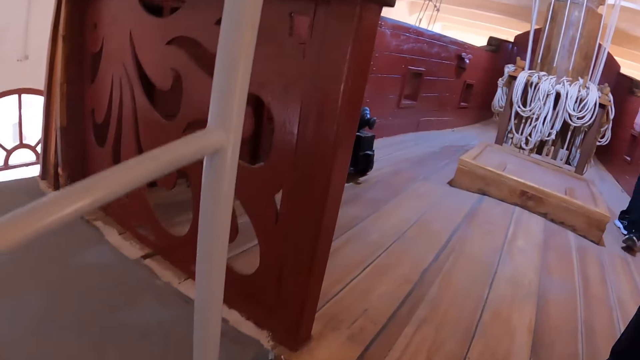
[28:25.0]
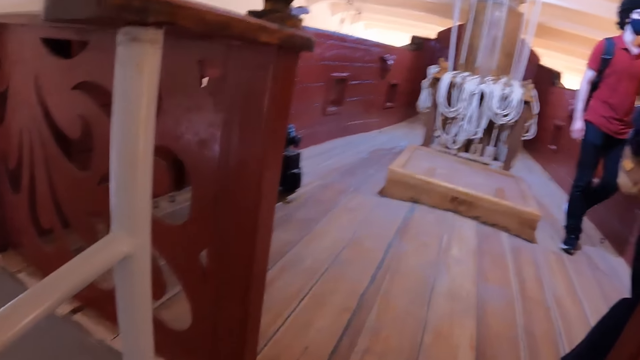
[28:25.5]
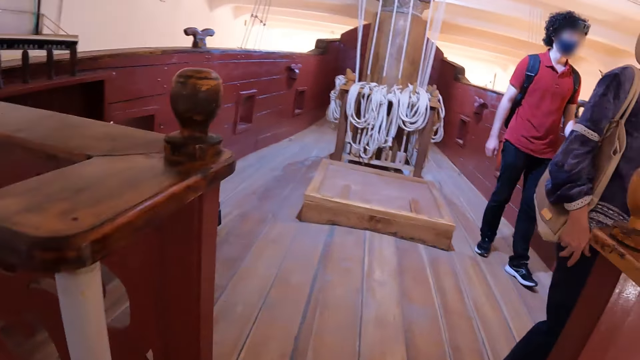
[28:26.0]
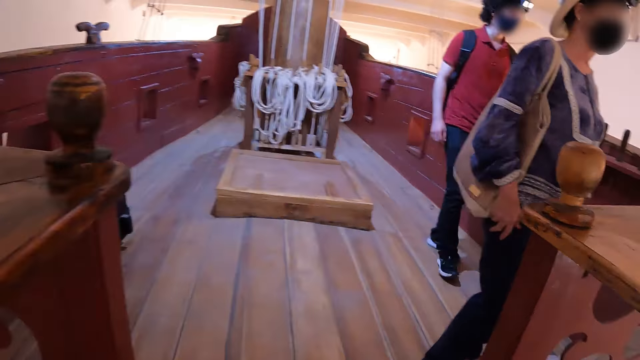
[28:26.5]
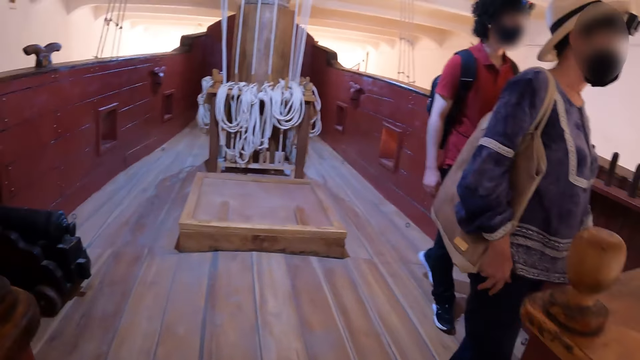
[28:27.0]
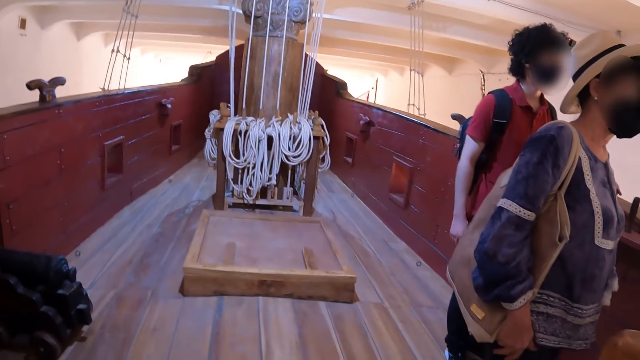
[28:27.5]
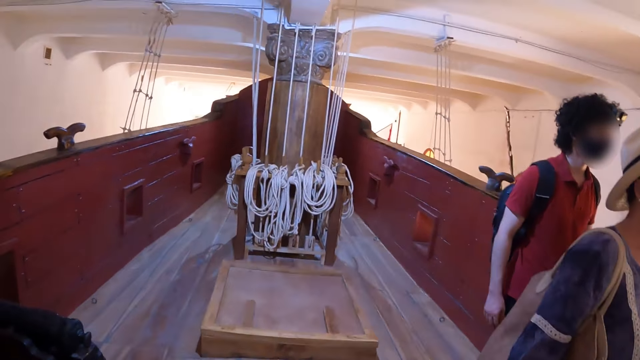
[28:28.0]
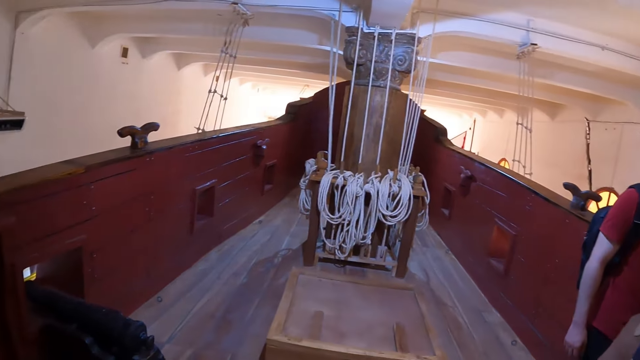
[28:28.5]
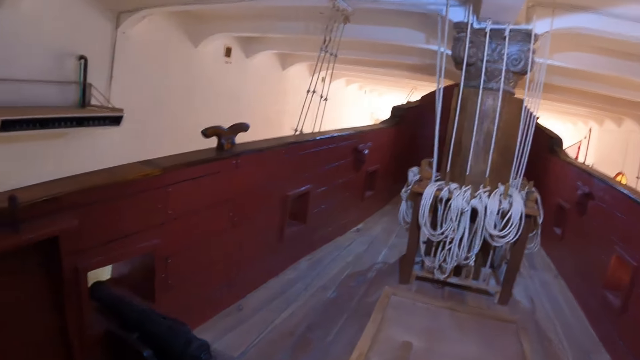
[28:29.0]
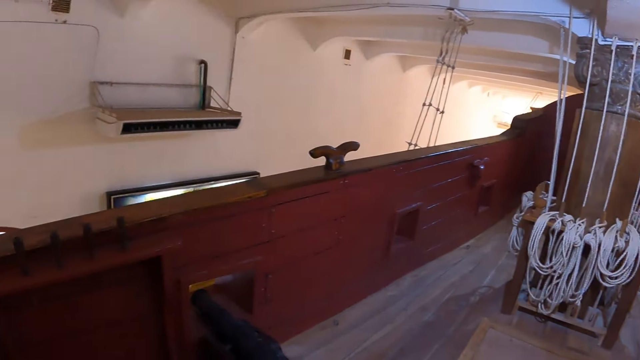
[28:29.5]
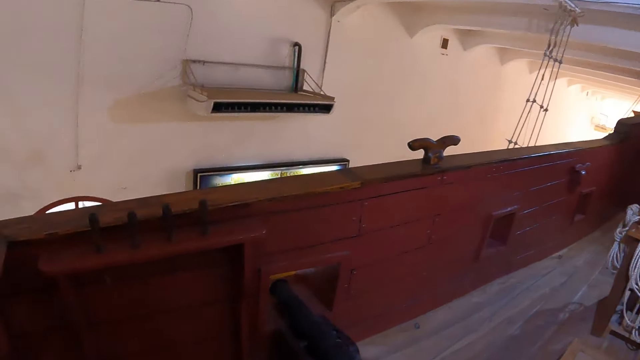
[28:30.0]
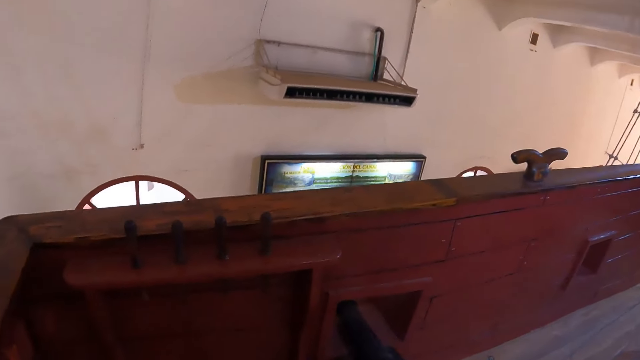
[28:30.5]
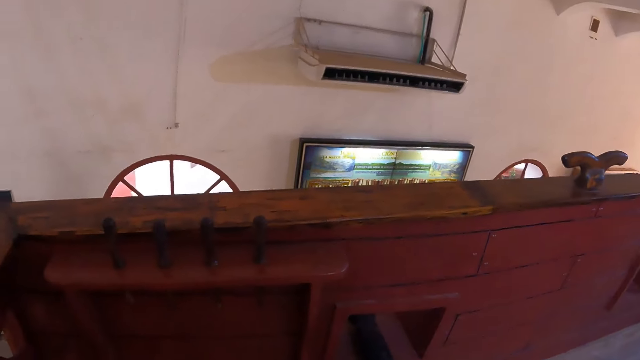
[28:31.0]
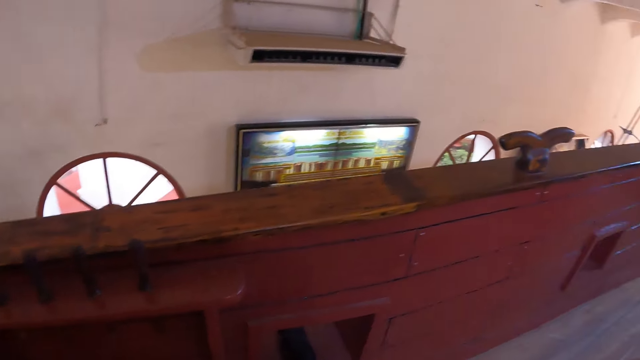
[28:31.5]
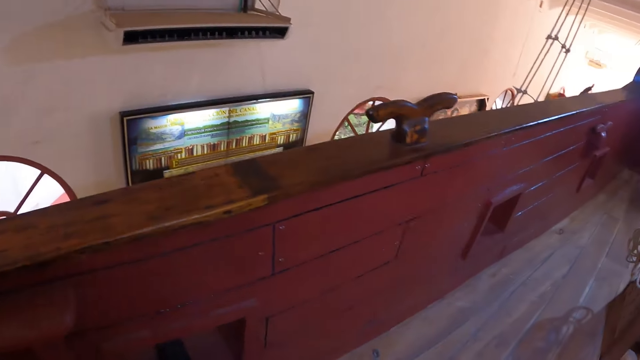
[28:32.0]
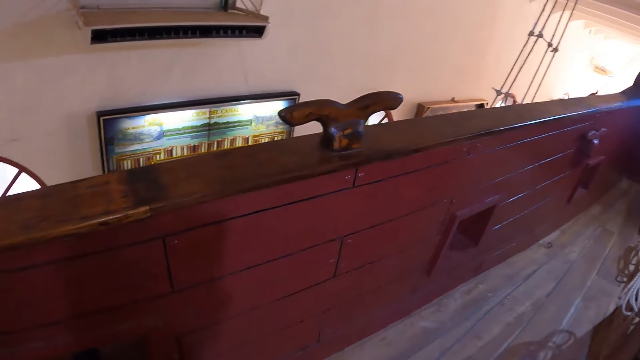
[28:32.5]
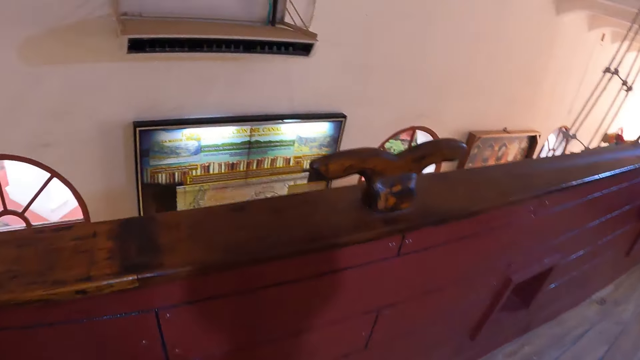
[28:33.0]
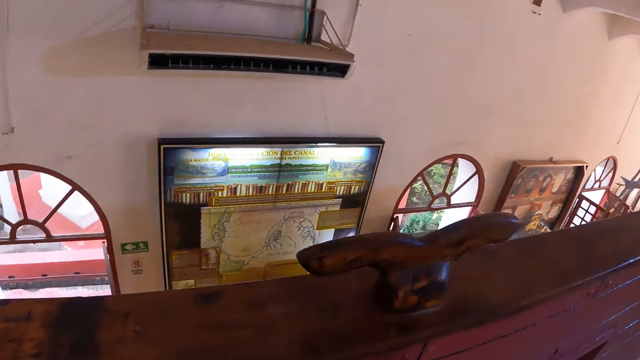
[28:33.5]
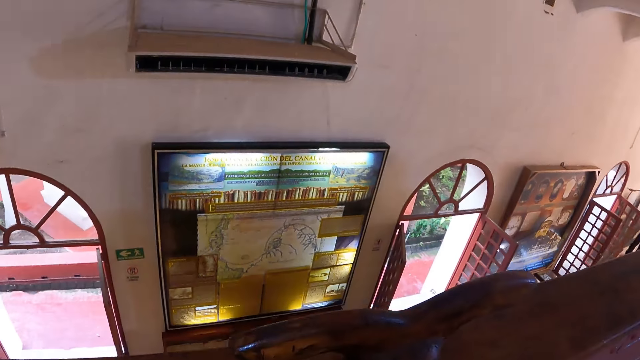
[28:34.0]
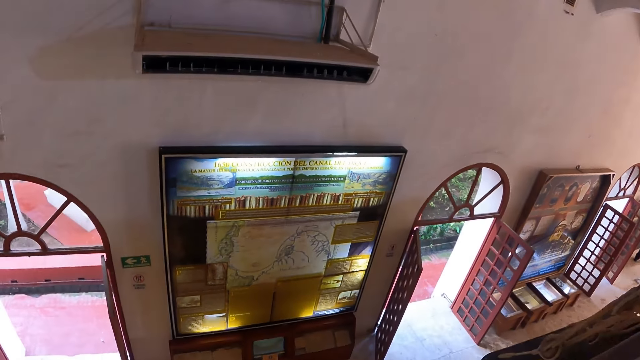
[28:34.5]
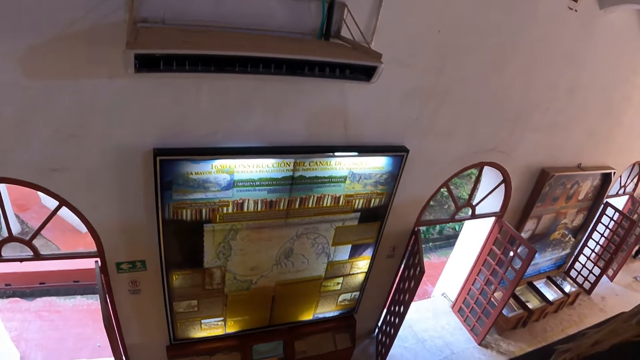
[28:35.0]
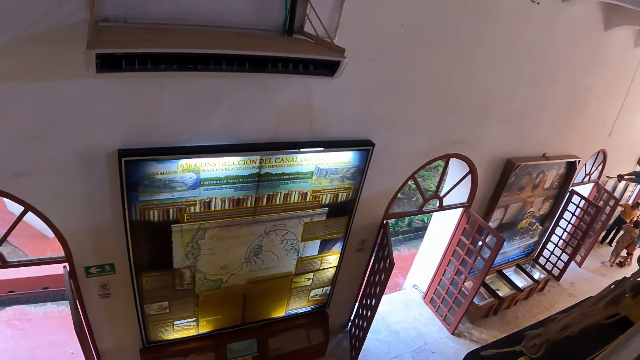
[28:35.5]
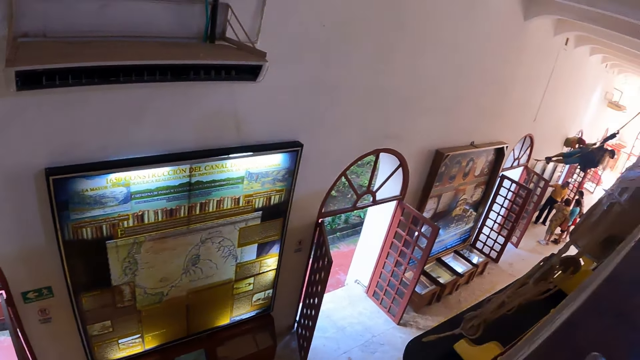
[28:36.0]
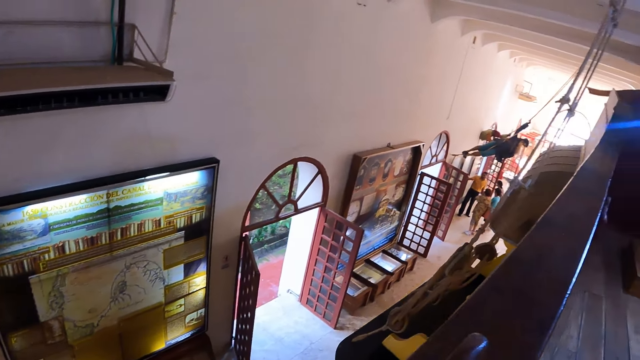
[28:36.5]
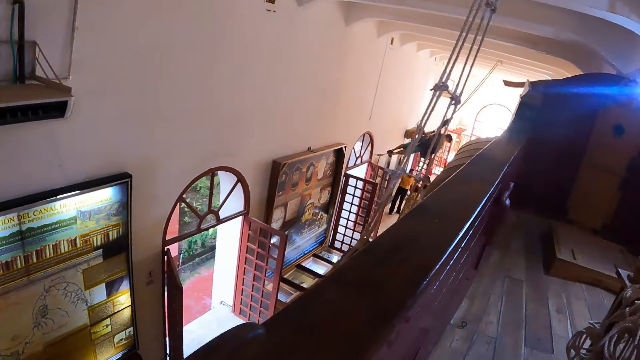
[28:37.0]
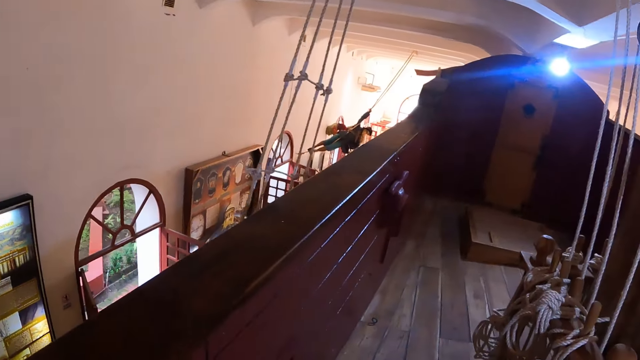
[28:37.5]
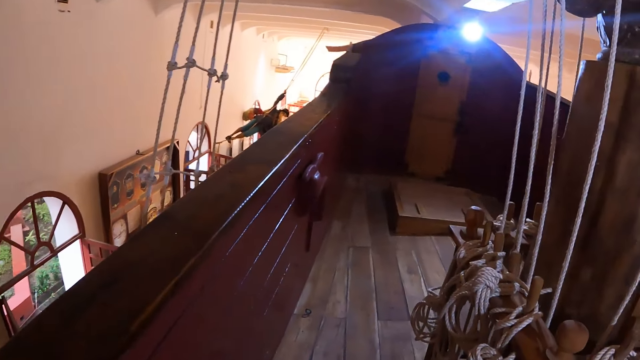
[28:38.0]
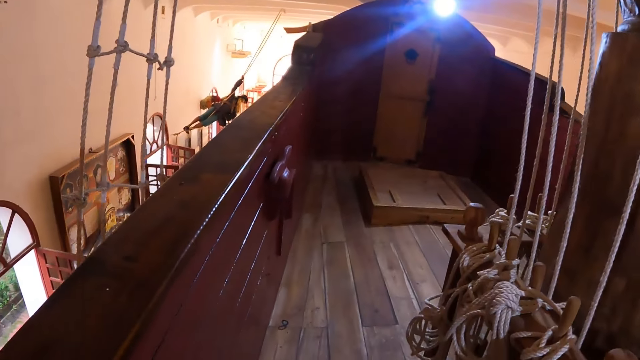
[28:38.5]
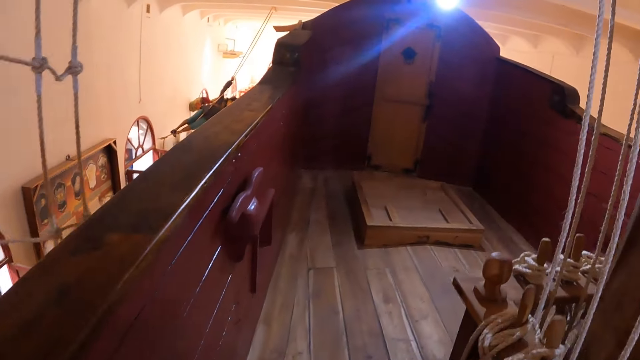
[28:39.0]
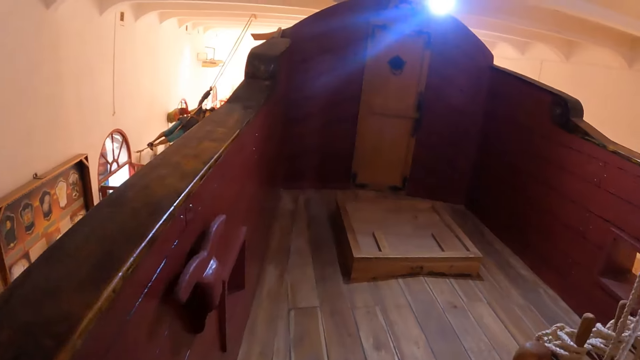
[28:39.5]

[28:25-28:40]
A man walks around. The camera wearer walks around. They look around. They walk around.

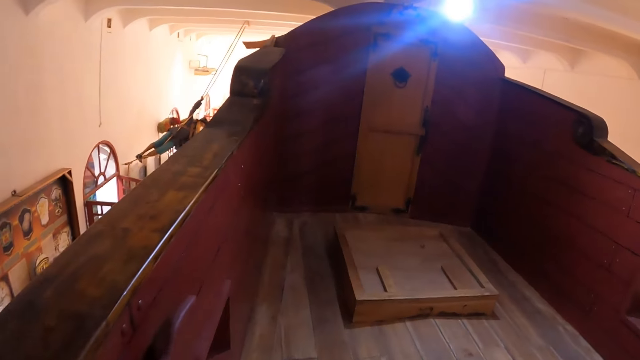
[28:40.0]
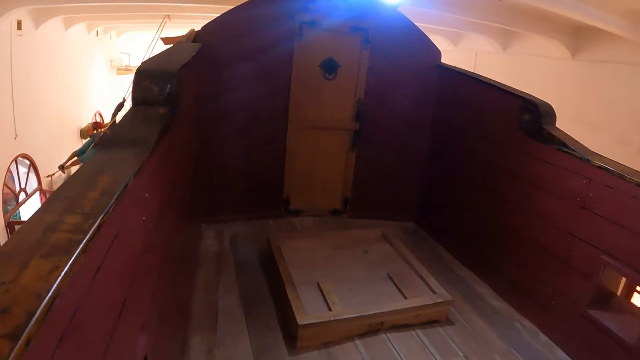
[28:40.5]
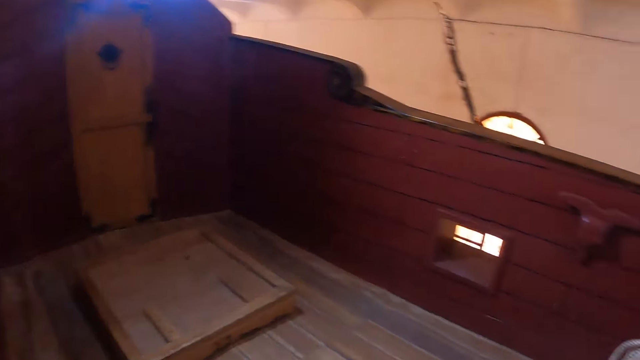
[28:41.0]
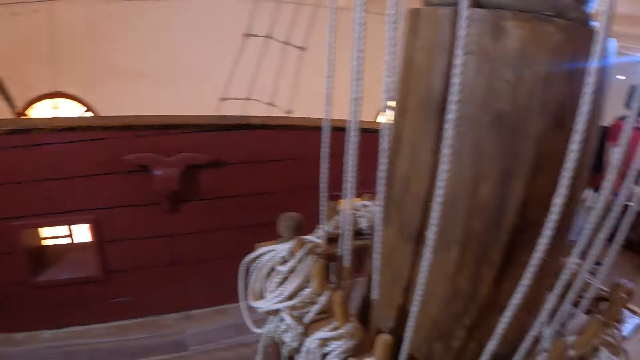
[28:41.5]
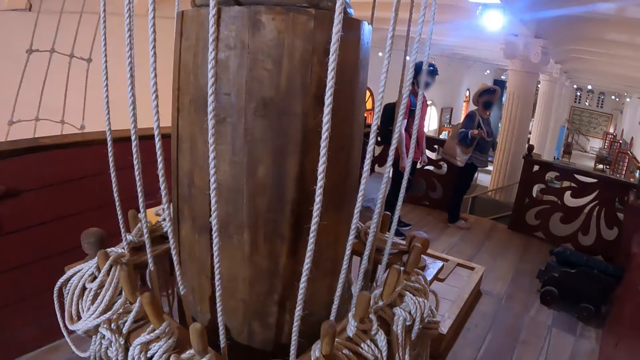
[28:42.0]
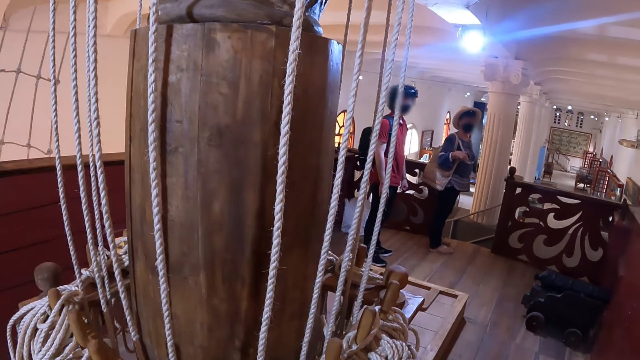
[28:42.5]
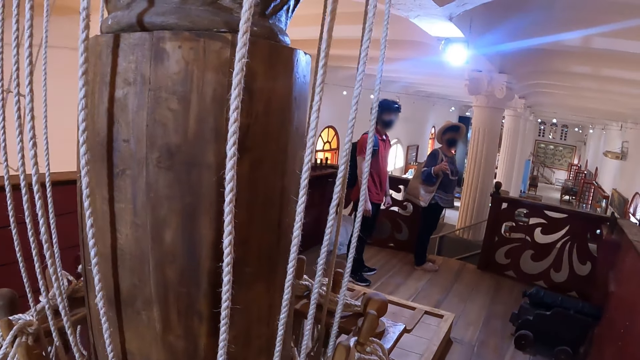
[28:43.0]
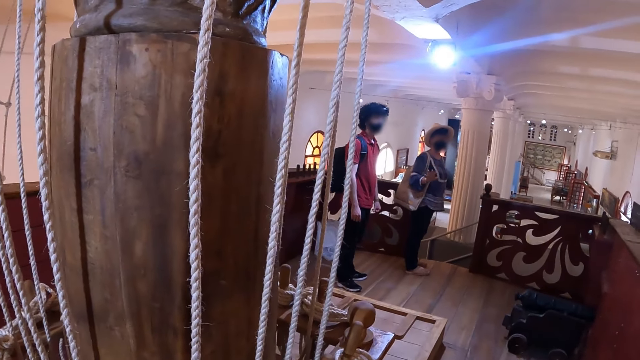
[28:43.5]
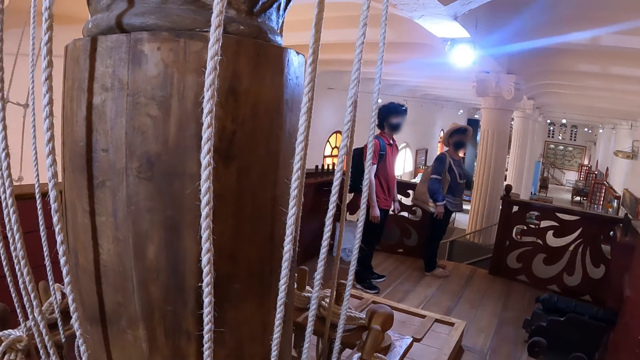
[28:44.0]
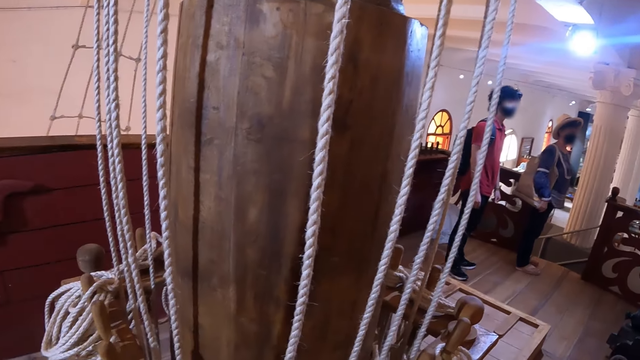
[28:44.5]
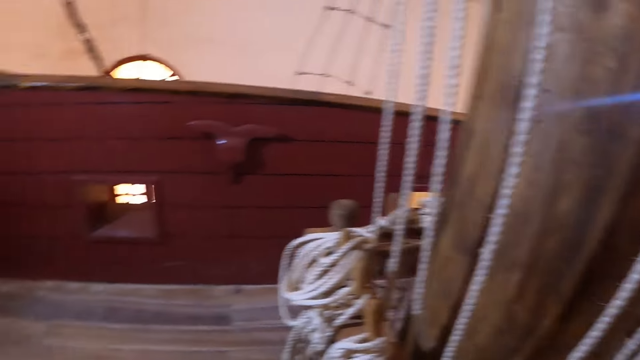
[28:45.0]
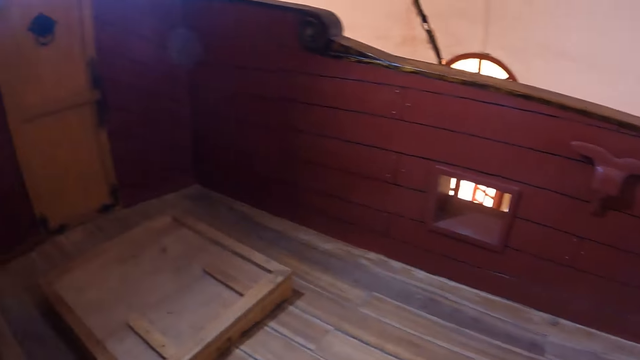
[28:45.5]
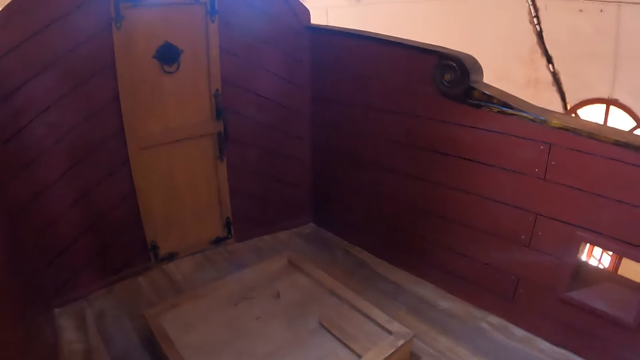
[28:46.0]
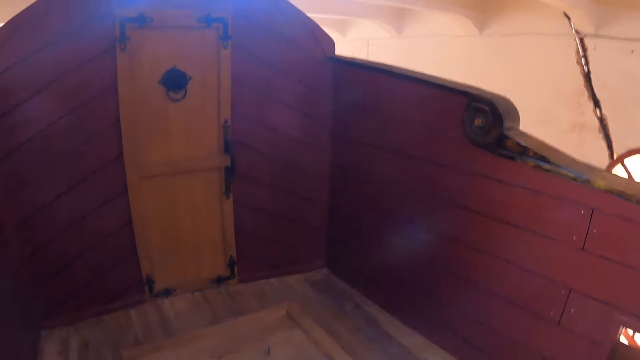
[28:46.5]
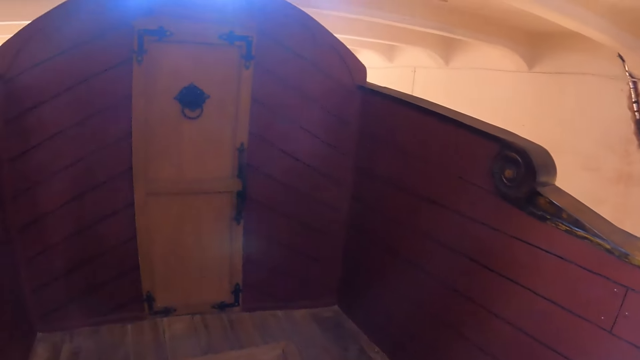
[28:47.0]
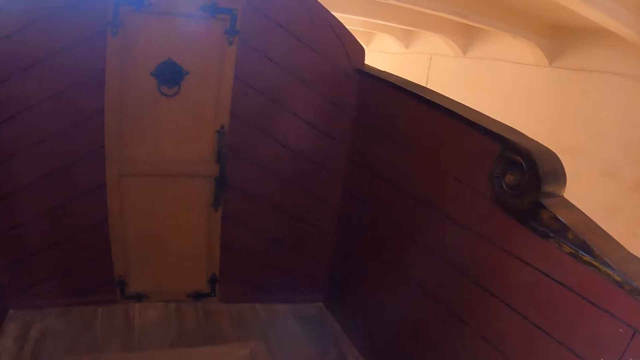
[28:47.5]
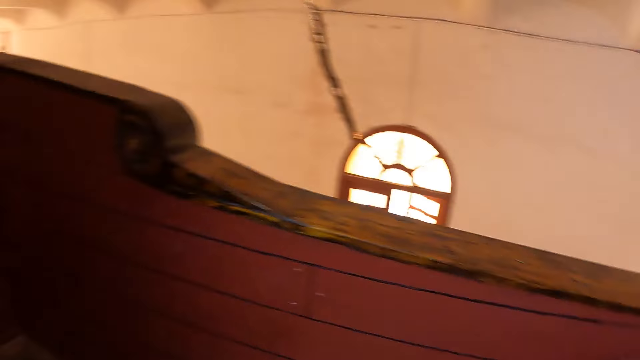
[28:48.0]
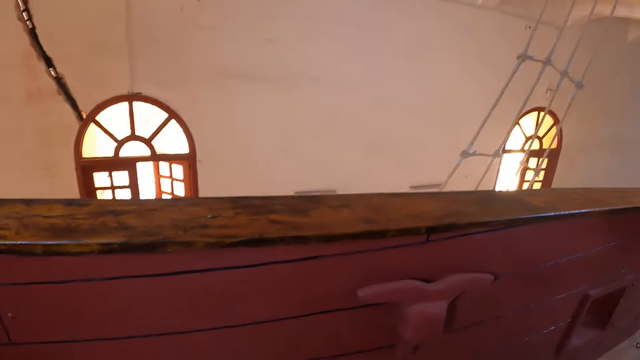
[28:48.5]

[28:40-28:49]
A woman converses with the camera wearer. The camera wearer walks around.
